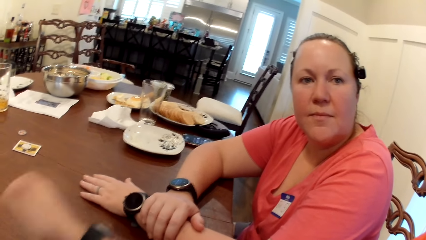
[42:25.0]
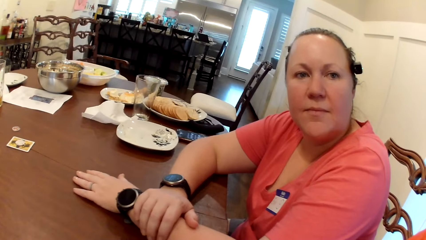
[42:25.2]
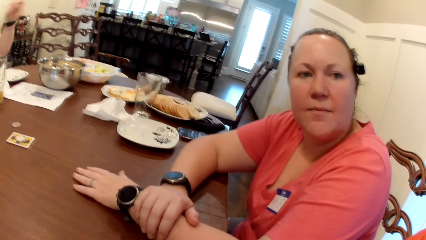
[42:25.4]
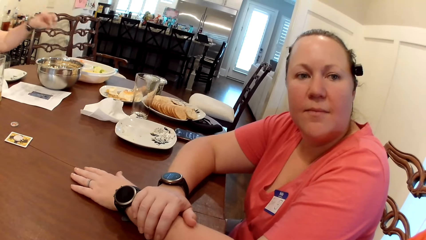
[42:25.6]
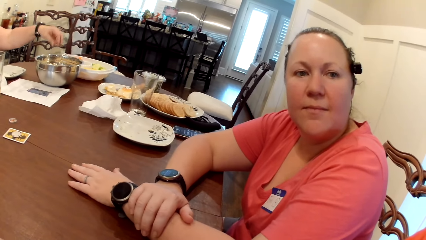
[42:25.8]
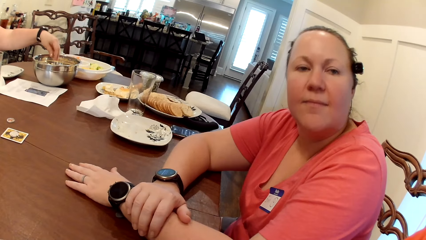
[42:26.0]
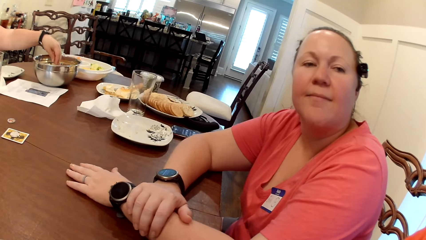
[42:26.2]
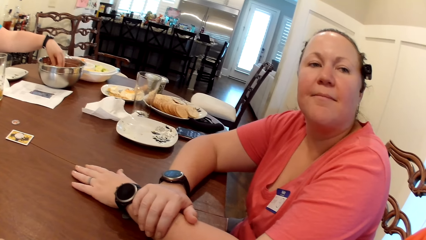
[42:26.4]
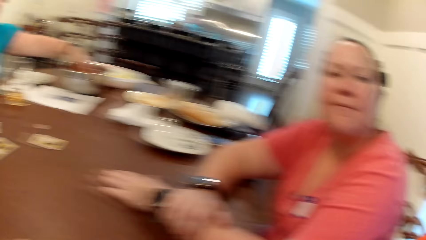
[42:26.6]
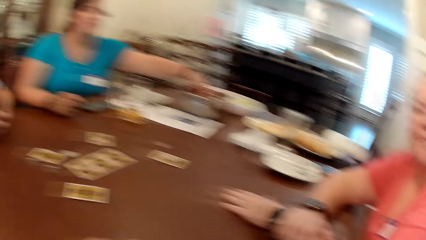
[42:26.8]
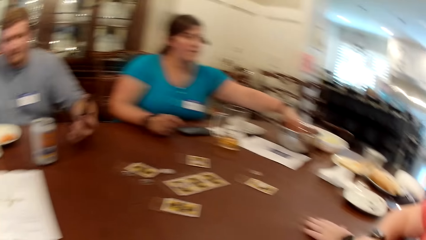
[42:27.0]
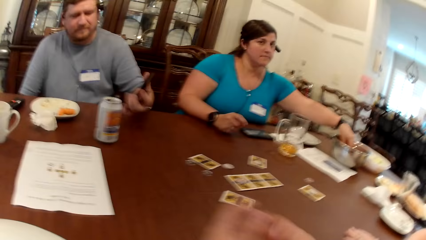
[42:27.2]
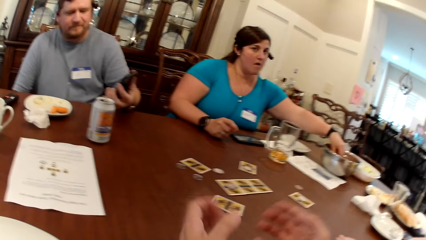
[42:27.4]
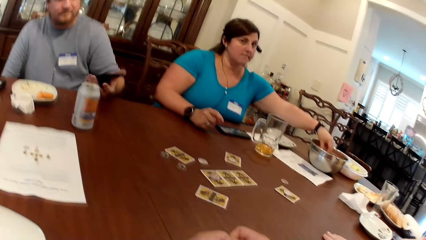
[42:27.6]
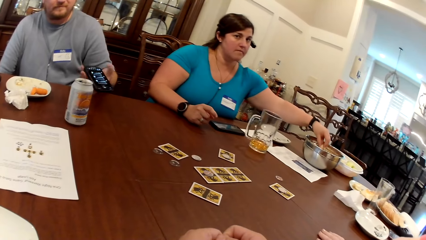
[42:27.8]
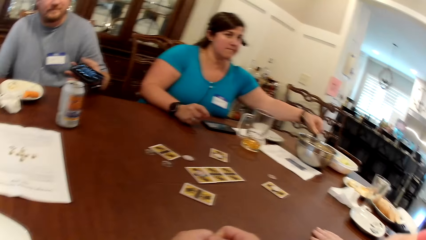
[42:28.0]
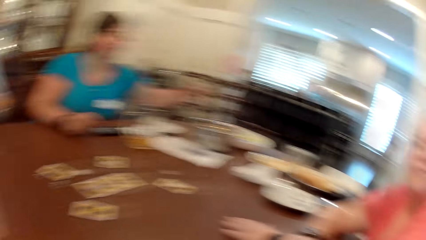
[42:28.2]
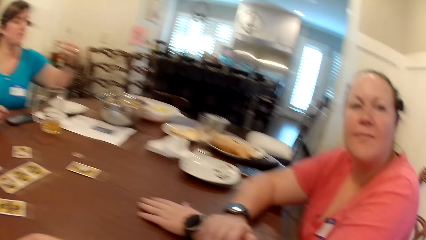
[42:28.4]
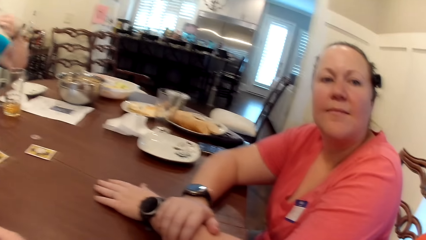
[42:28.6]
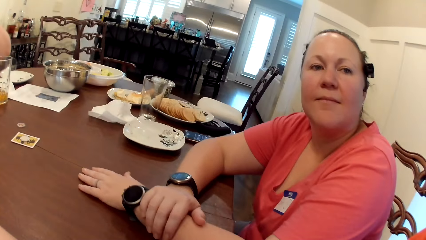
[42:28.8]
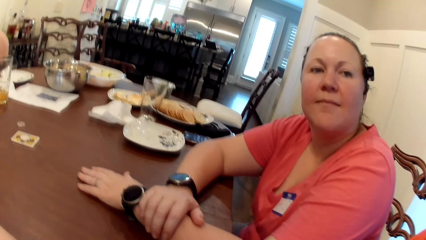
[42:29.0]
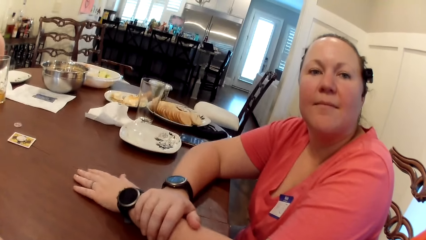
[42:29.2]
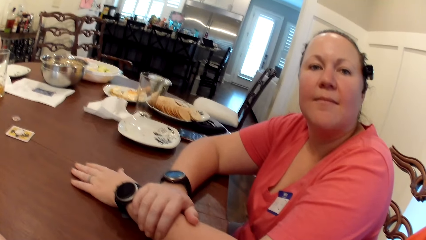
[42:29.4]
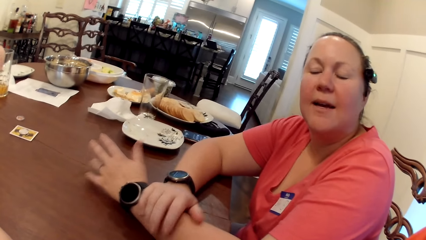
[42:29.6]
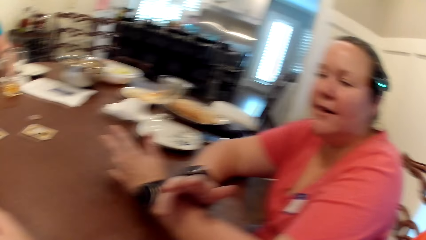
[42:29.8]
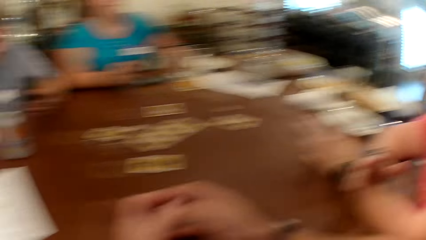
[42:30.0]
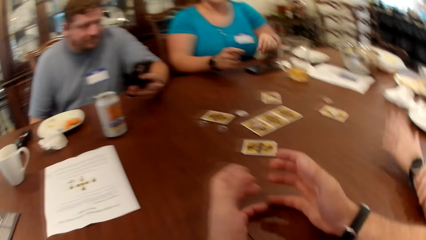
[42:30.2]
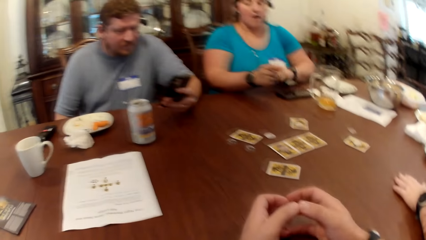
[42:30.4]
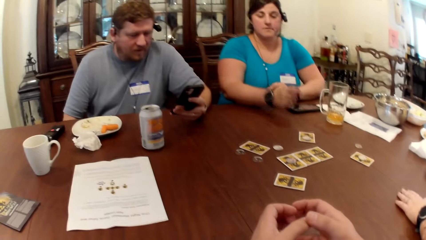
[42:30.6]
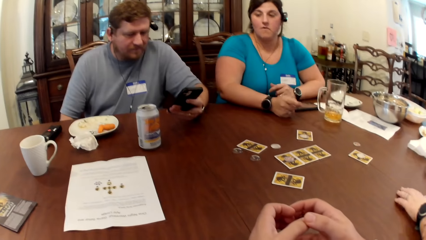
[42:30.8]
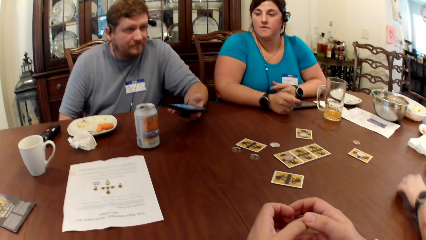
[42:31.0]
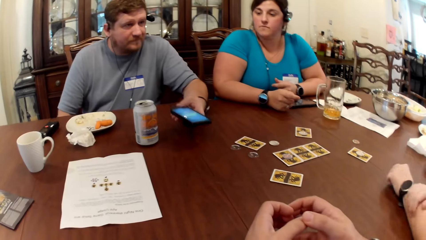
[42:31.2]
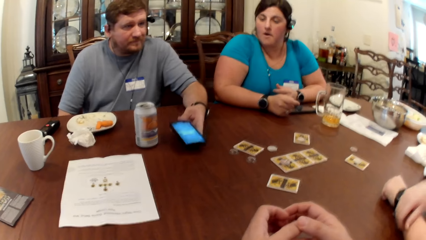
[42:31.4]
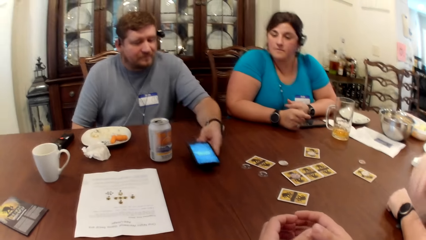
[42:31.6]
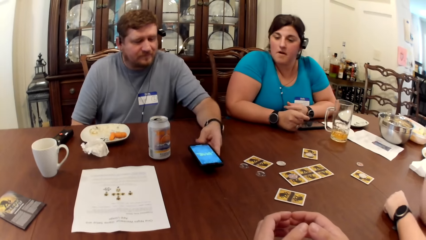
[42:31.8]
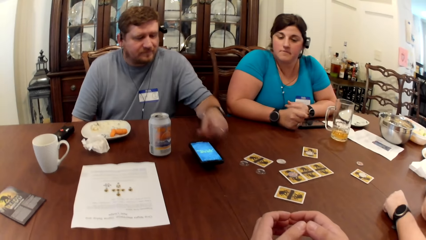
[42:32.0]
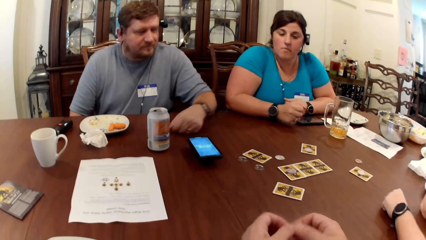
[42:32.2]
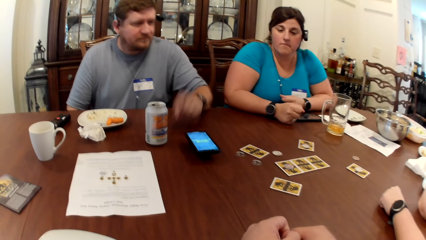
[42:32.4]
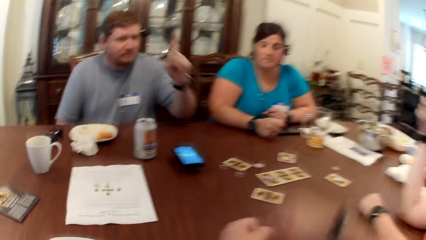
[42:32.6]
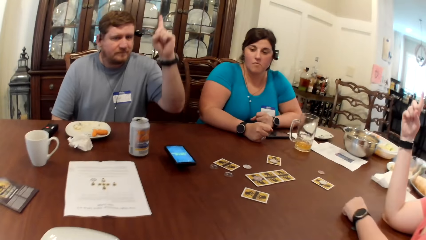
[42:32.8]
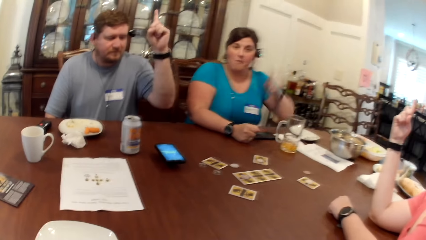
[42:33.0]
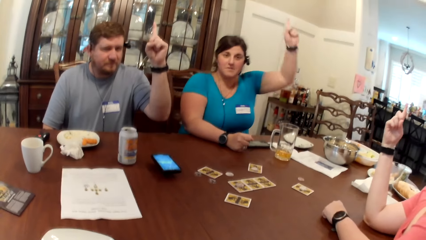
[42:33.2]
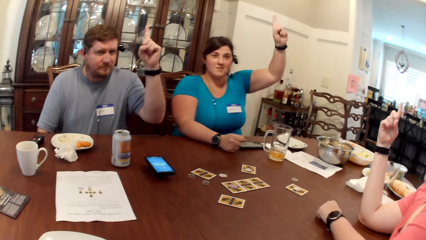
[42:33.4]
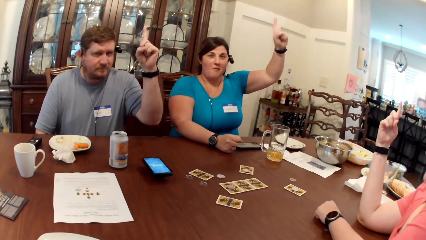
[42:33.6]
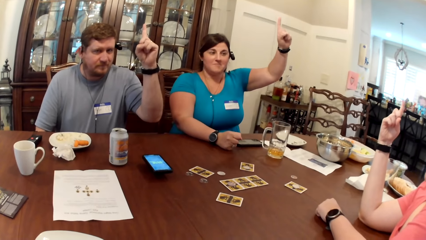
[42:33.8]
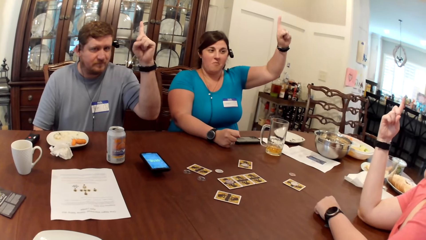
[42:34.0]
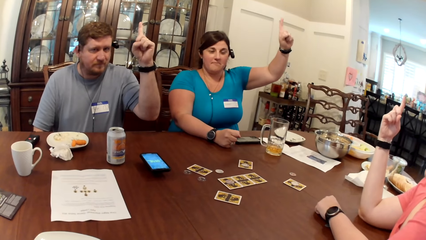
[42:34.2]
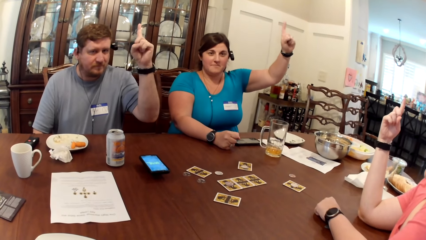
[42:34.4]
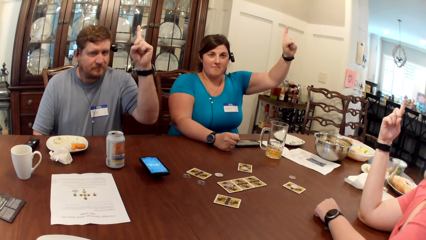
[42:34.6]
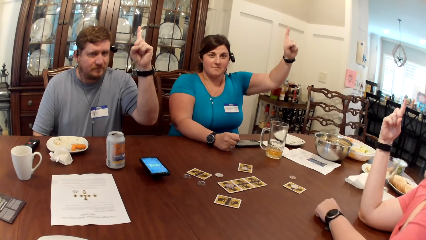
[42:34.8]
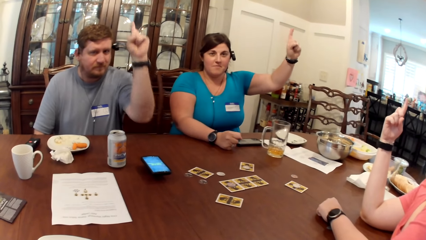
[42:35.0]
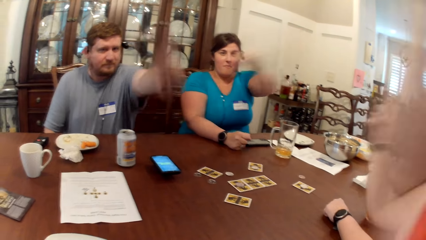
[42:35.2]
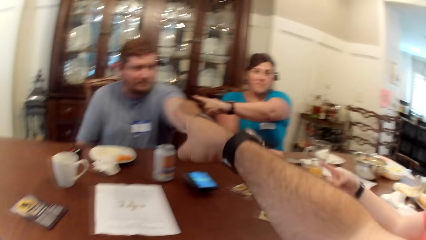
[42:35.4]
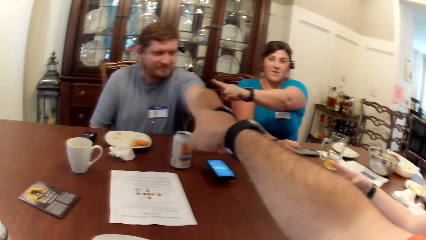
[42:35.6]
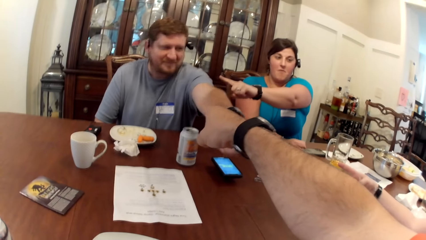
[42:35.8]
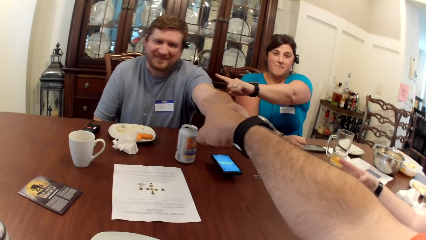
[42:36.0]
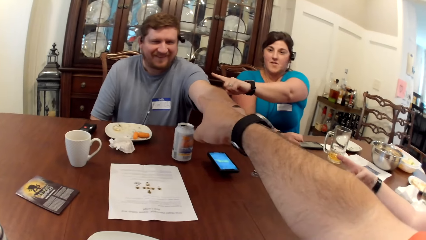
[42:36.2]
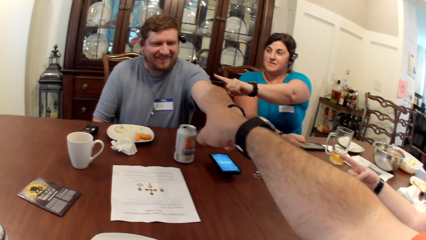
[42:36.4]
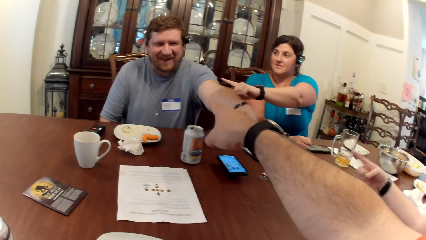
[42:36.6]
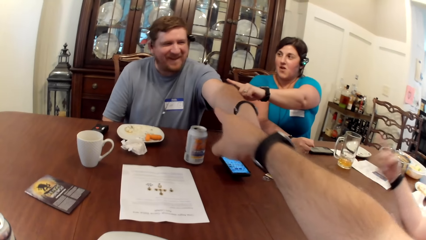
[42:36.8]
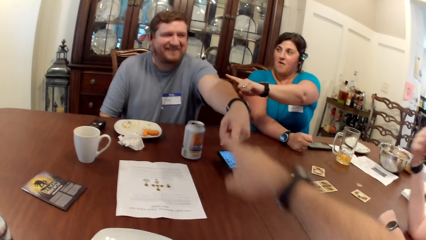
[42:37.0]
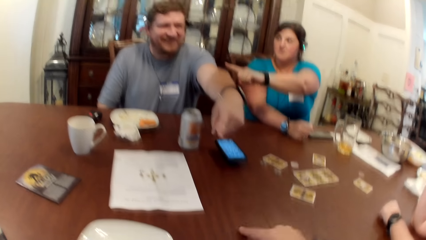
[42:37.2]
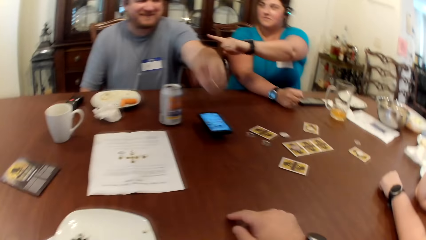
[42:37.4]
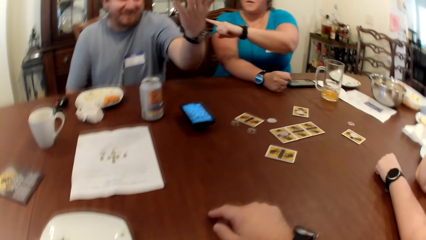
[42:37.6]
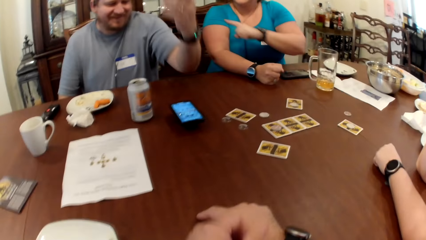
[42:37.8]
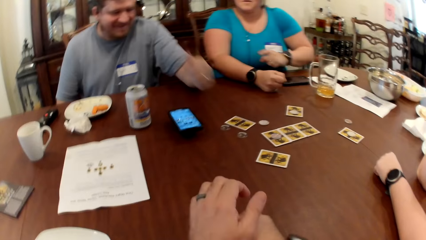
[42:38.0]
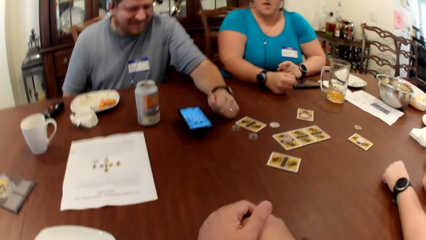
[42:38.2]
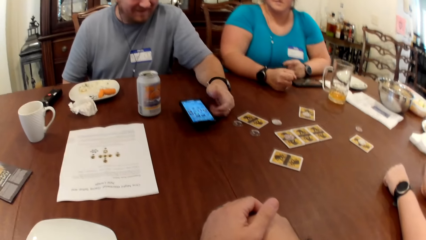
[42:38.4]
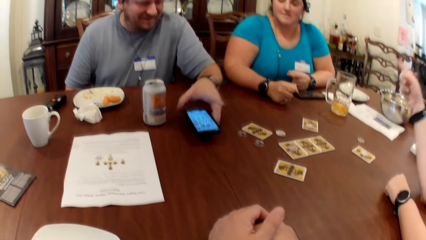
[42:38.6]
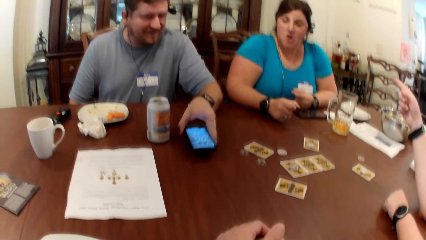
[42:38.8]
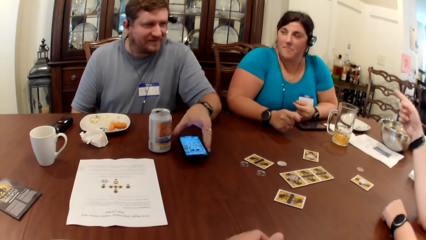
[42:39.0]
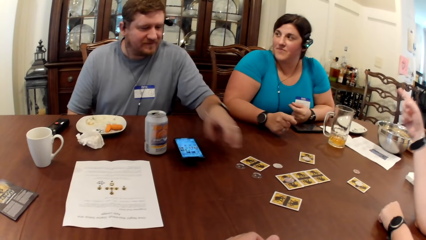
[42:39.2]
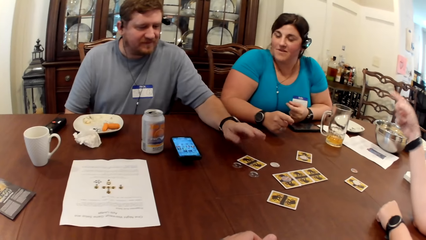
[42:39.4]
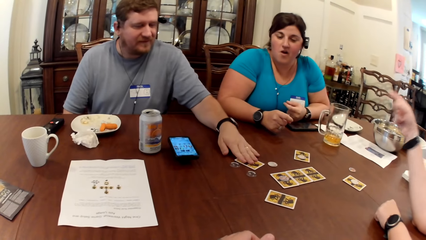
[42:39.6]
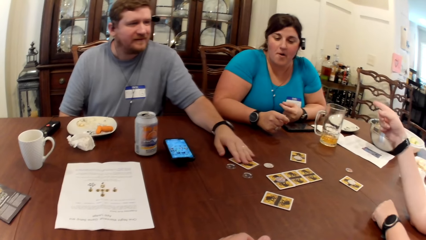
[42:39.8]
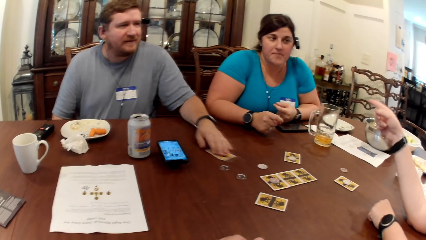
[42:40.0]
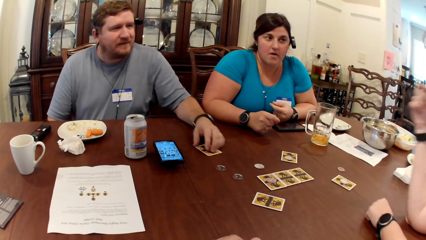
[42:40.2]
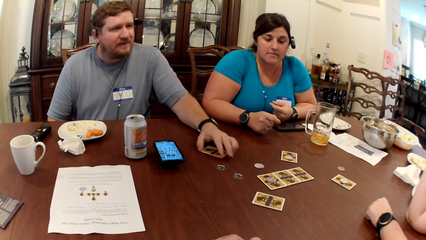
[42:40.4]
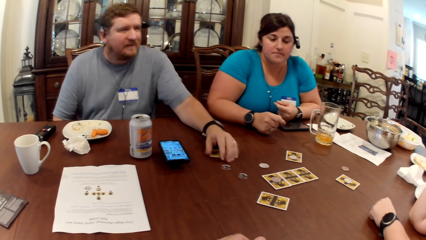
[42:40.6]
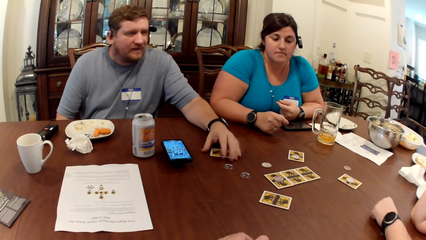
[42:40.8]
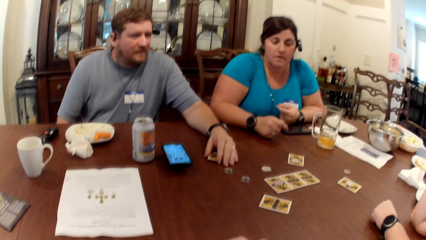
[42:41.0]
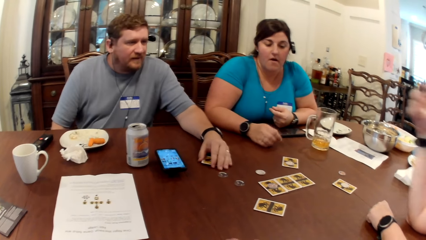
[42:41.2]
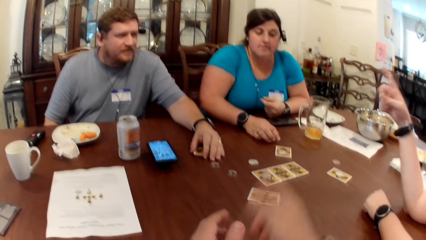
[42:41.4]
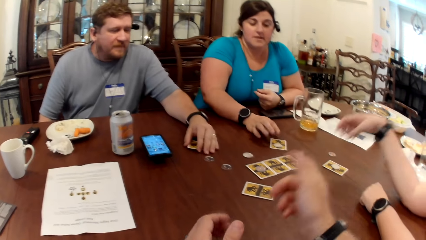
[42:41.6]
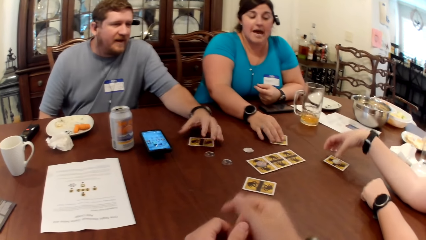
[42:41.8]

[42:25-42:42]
A woman picks up a snack from the bowl on the table with her left hand. Another woman interacts with the camera wearer. A man drops the phone in his left hand on the table. The man raises his left hand. The camera wearer raises his right hand. The first woman raises her left hand. The other woman points at the man with her right hand. The man points at the camera wearer with his left hand. The first woman points at the man with her left hand. The camera wearer points at the man with his right hand. The man interacts with the camera wearer, the first woman and the other woman. The man adjusts the phone on the table with his left hand. The other woman interacts with the camera wearer, the man and the first woman. The man adjusts a card on the table with his left hand. The first woman adjusts a chip on the table with her right hand.
